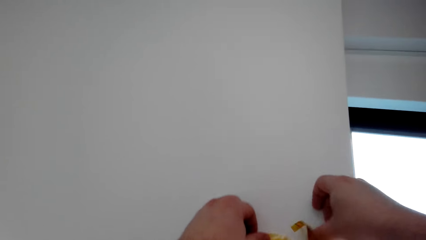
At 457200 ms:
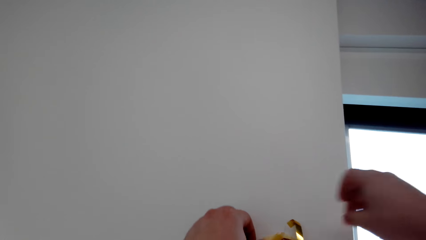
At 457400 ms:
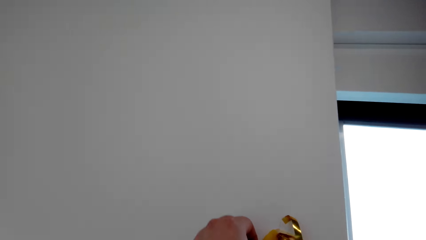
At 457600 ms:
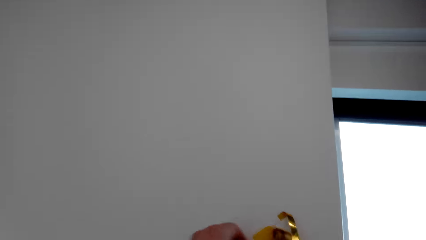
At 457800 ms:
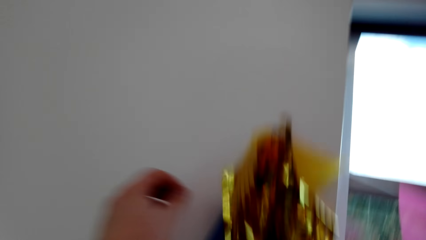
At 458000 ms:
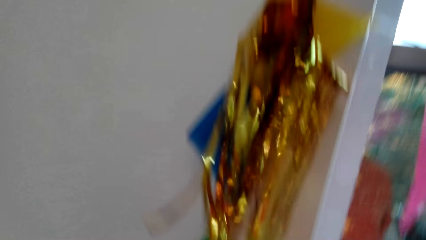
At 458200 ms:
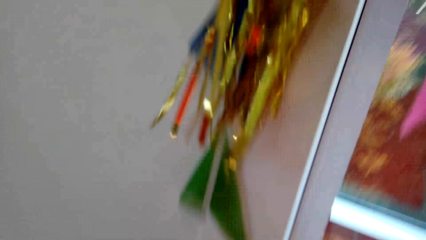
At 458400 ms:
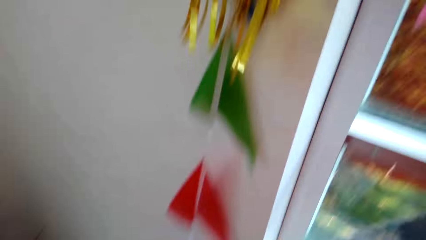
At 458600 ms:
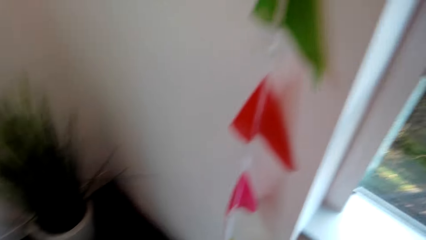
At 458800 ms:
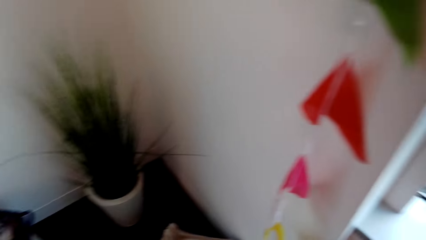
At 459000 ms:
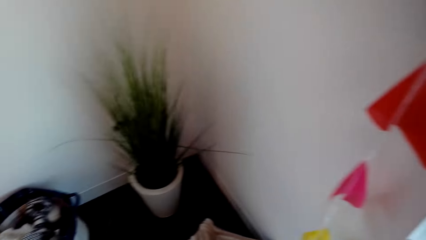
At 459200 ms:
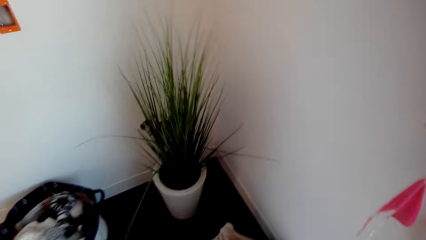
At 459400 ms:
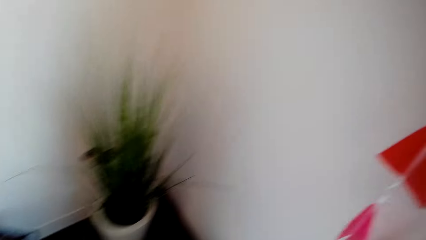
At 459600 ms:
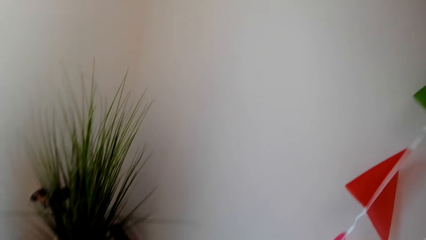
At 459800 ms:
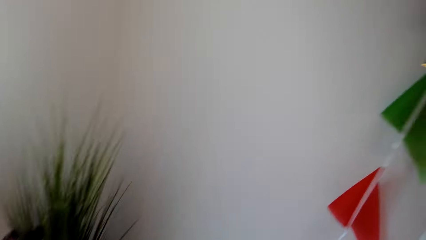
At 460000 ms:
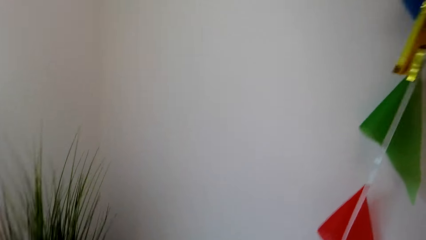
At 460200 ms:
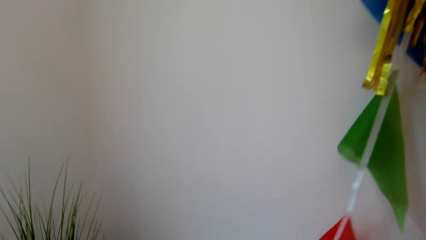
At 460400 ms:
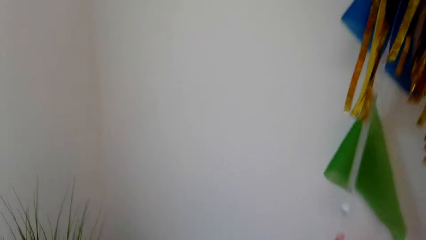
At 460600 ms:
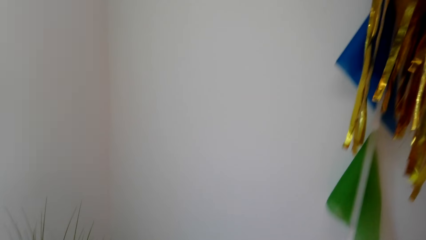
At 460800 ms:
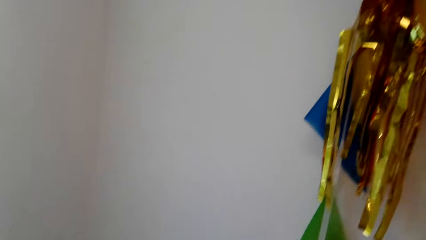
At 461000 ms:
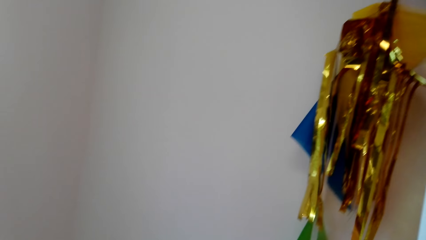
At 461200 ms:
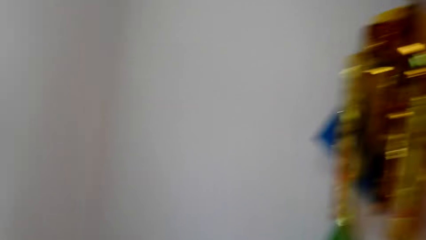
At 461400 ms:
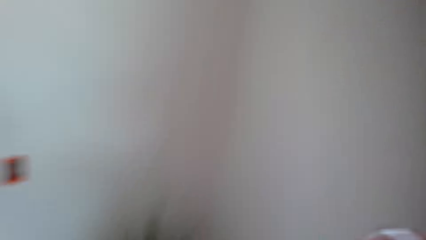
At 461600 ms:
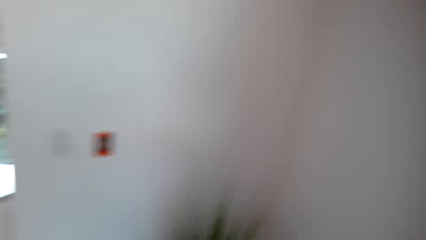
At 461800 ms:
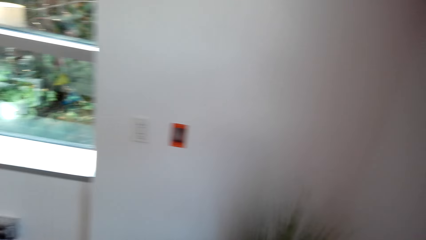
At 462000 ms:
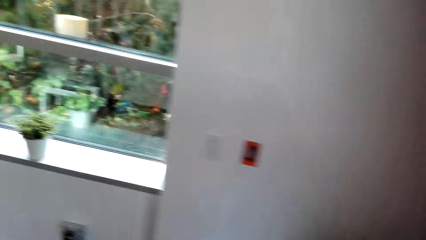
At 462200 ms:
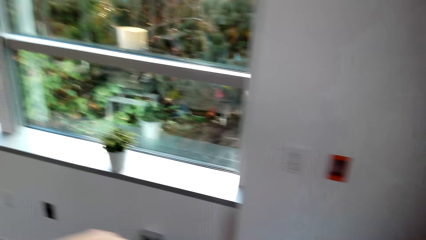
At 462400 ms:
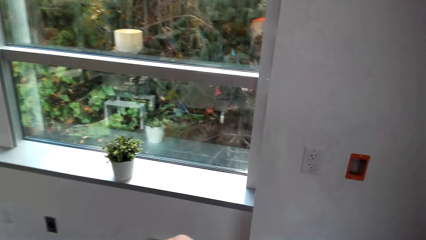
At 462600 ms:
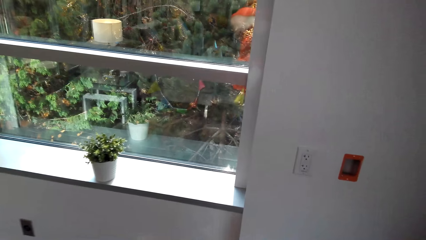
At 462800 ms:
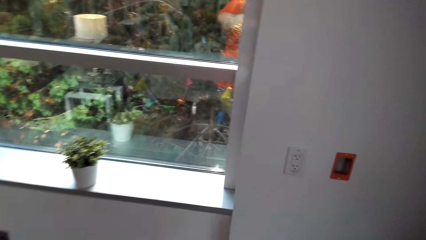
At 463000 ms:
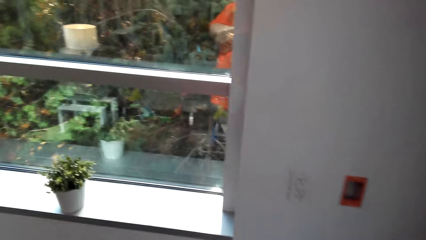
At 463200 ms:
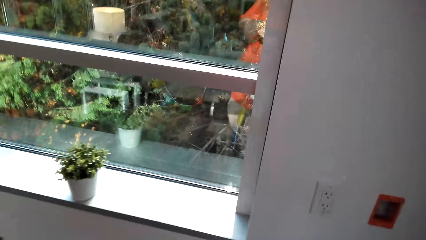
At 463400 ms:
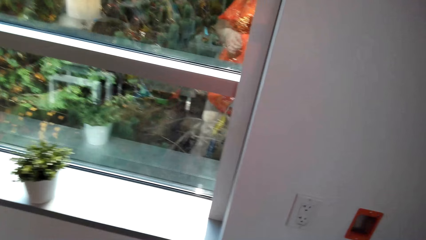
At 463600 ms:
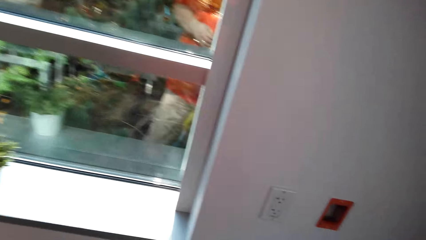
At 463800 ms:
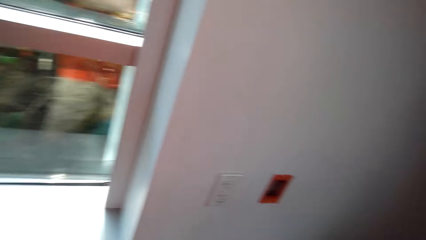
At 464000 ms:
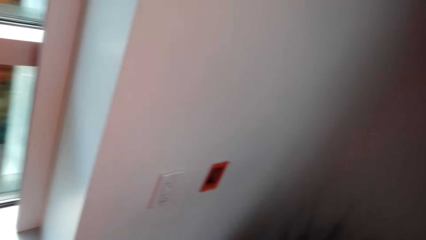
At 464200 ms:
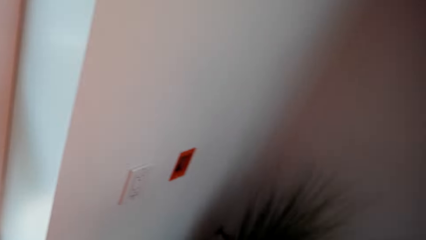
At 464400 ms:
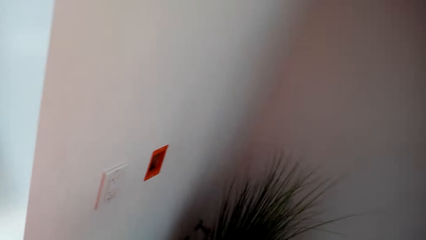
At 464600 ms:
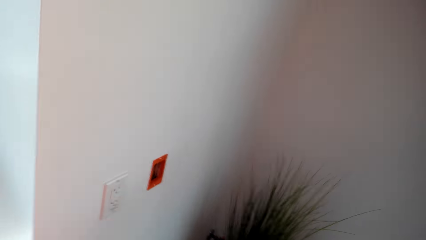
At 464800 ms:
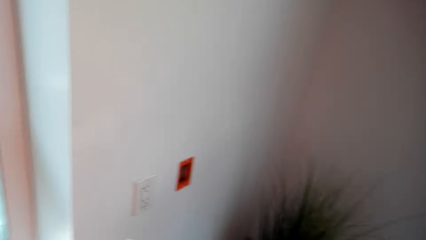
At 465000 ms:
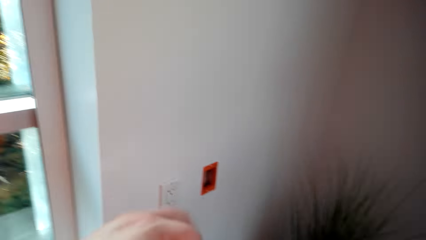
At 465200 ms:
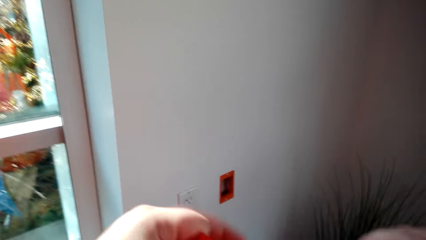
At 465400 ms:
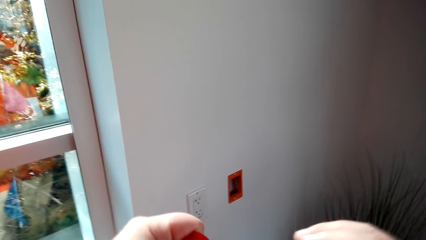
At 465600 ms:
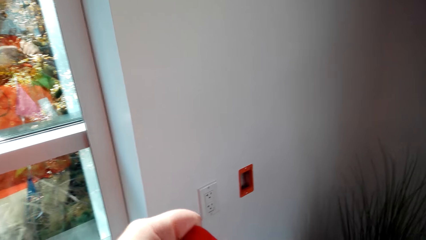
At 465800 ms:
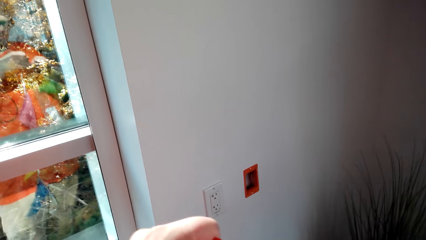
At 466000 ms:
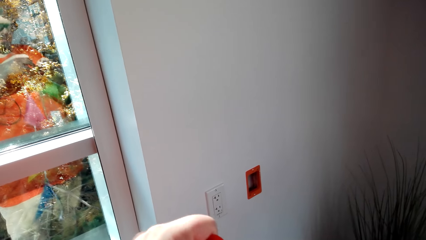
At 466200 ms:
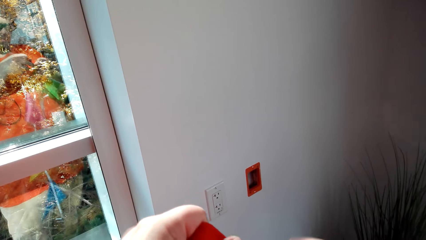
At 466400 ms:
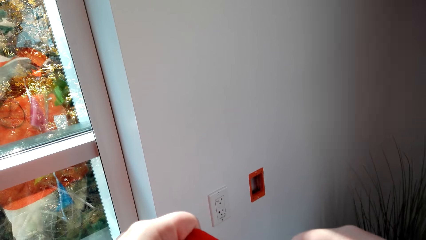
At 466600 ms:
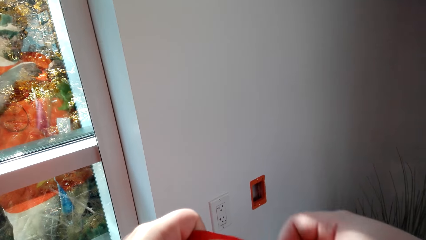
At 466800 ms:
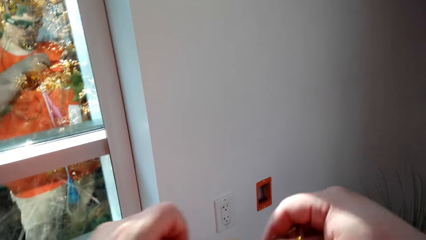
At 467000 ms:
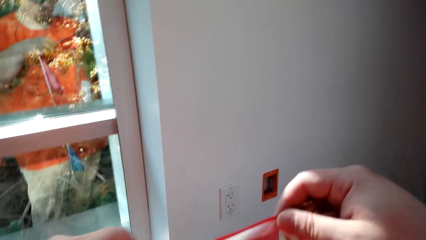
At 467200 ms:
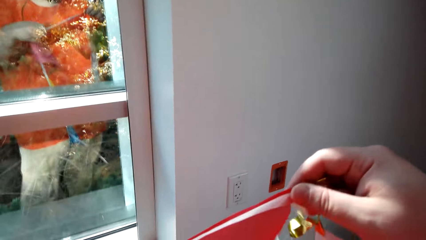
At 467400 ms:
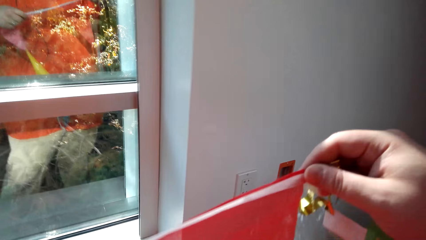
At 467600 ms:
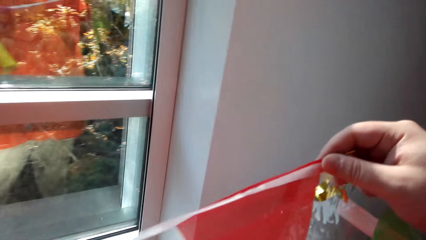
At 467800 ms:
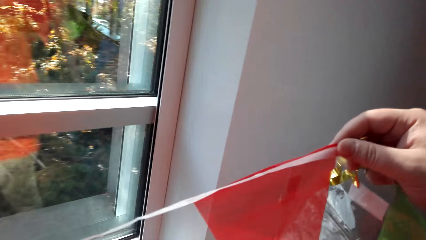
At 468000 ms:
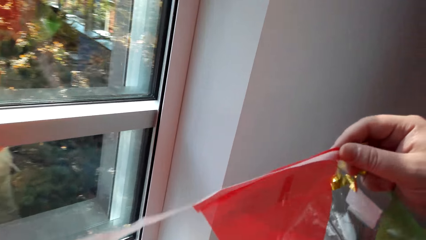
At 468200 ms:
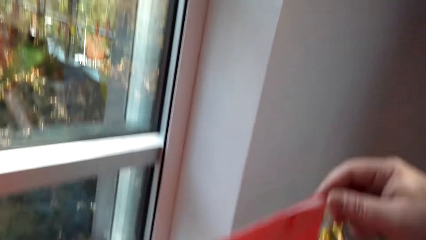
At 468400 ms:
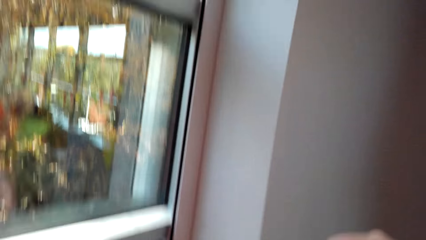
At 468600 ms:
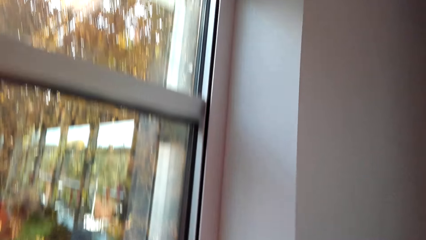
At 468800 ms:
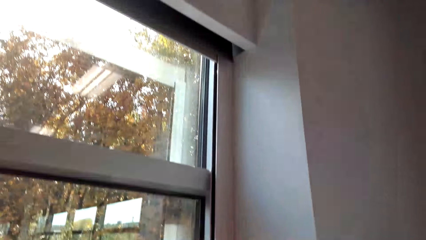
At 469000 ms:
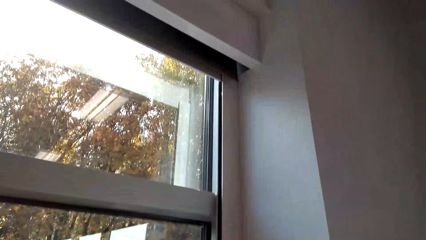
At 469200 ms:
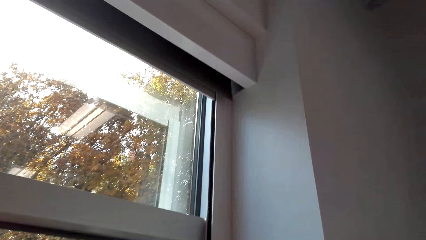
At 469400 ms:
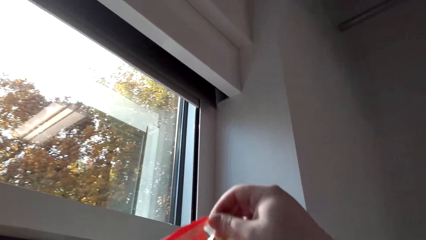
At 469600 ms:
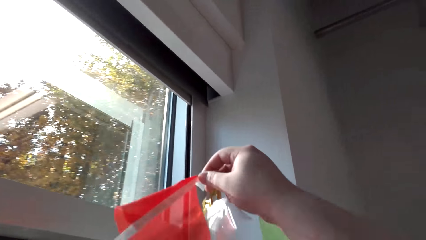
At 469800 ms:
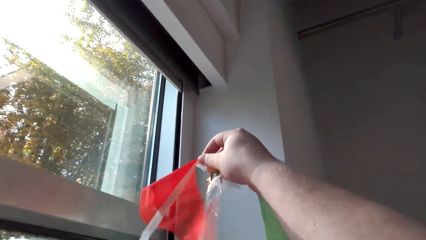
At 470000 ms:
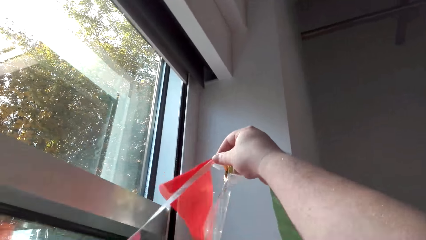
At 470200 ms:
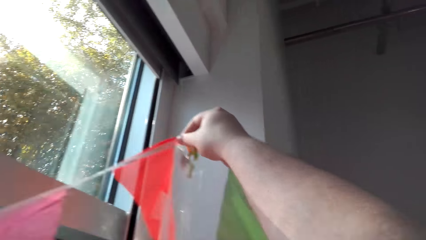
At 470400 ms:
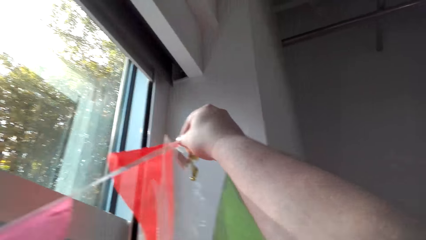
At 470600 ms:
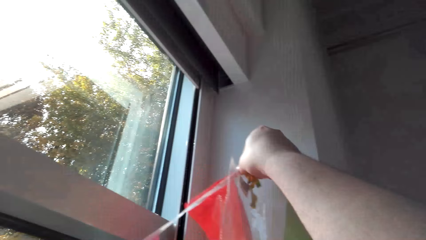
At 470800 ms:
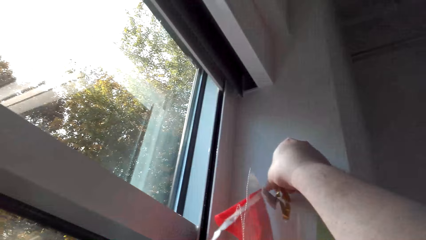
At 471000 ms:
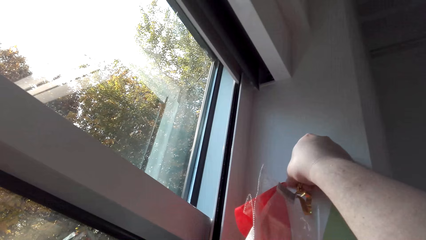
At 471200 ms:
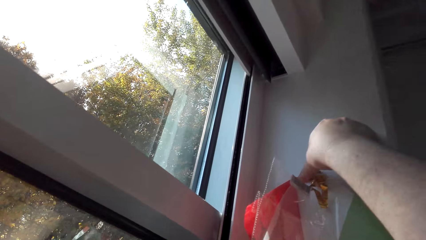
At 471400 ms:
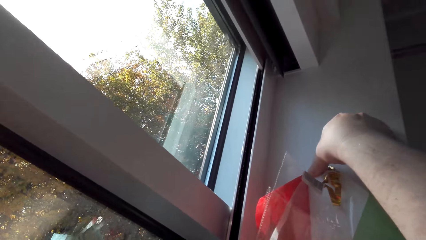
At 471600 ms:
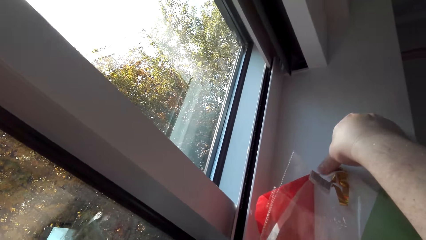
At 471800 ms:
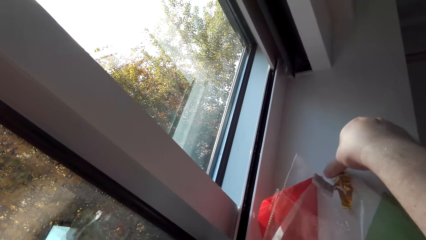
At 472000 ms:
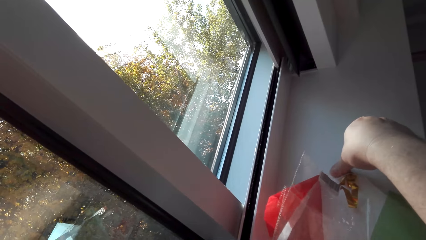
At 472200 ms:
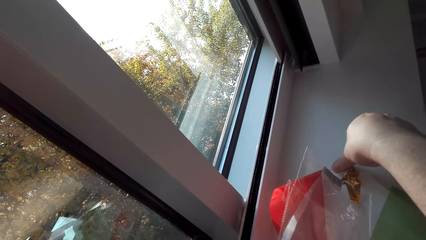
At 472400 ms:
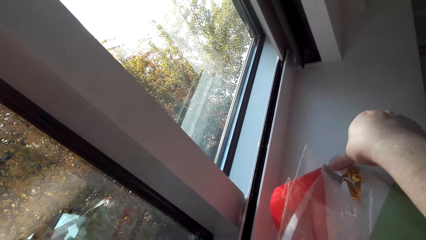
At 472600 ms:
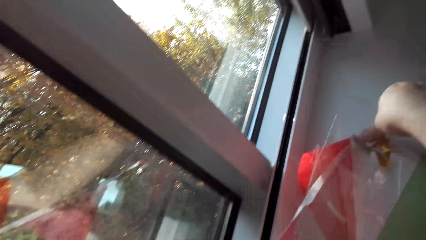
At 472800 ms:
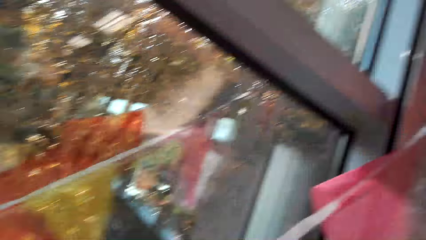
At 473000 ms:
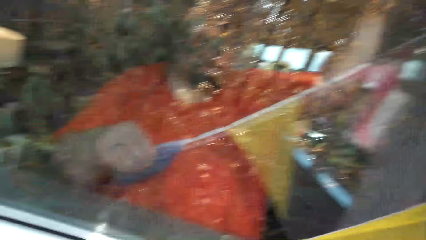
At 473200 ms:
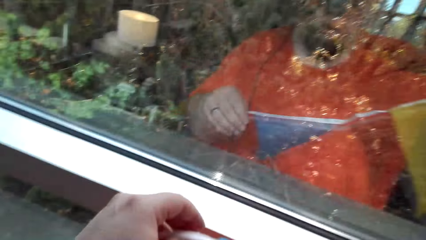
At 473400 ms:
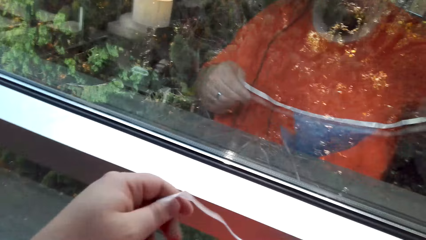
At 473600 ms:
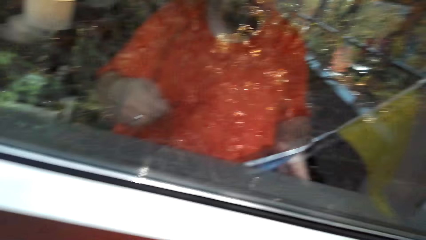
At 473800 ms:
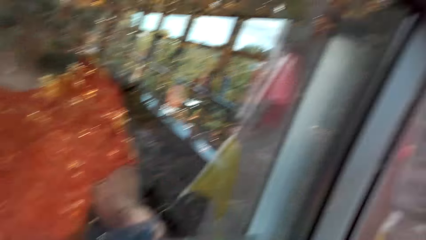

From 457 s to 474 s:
The camera wearer looks around the house. They spread the decorations. They stick another side of the bunting banner on another side of the wall.
